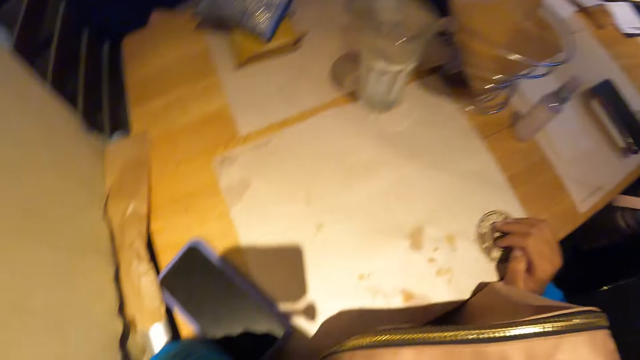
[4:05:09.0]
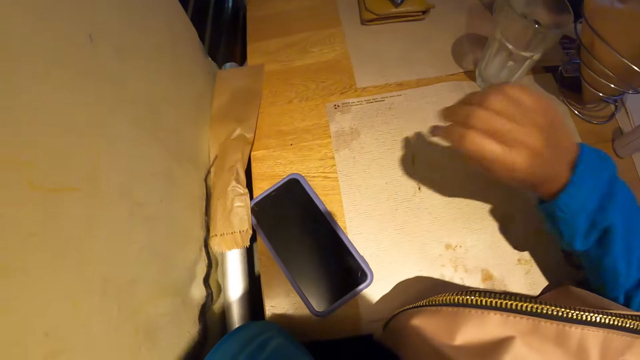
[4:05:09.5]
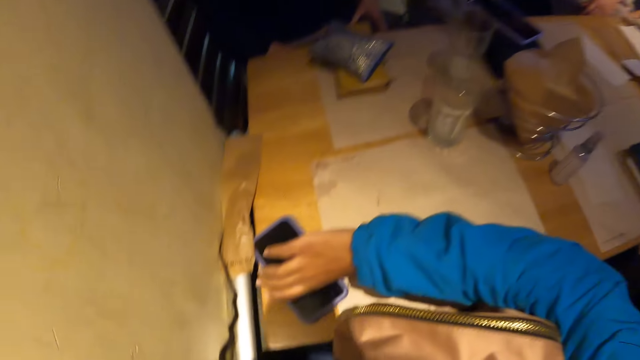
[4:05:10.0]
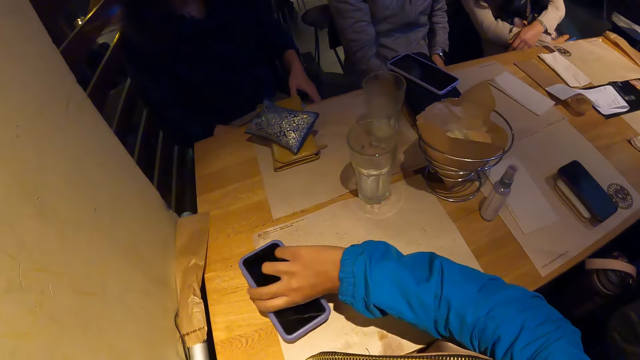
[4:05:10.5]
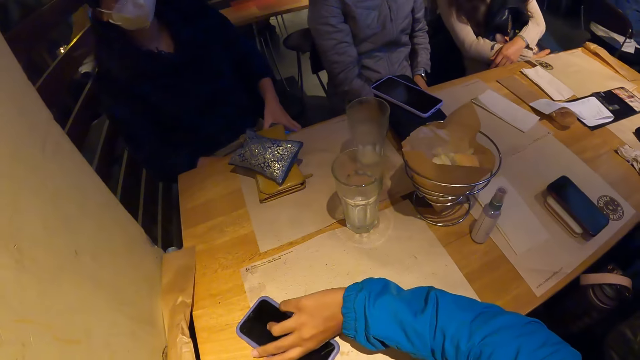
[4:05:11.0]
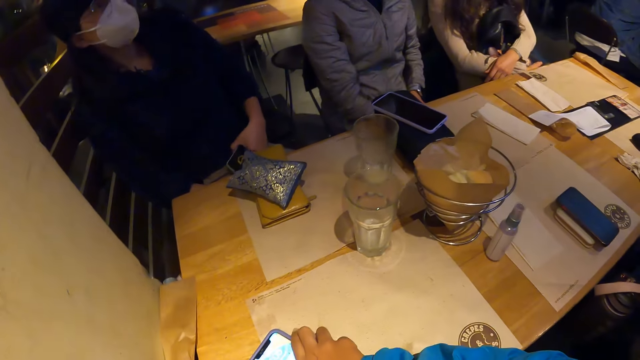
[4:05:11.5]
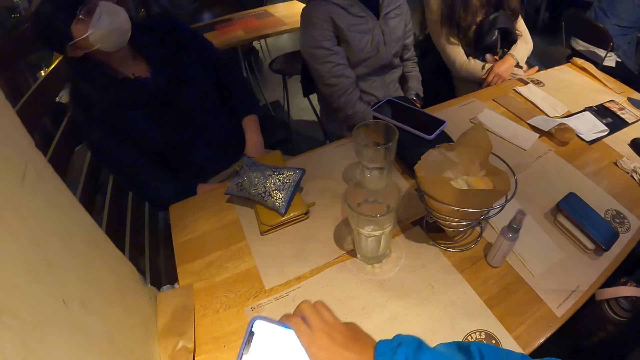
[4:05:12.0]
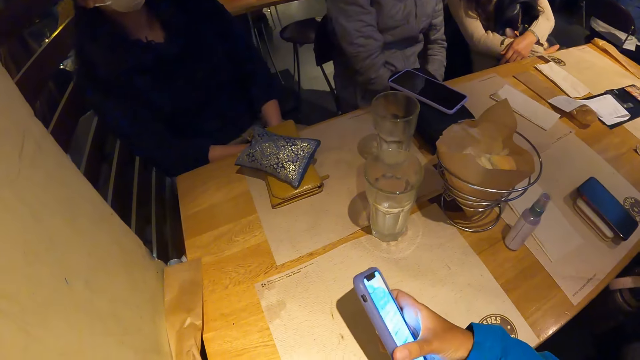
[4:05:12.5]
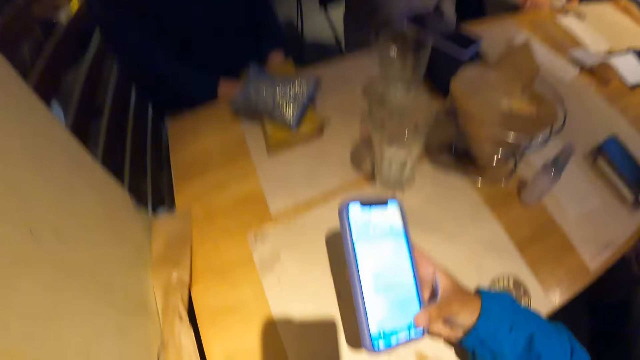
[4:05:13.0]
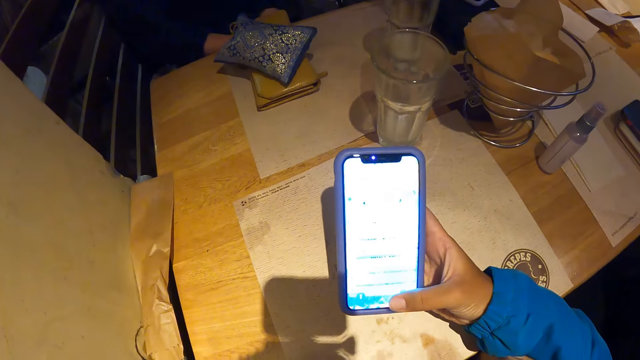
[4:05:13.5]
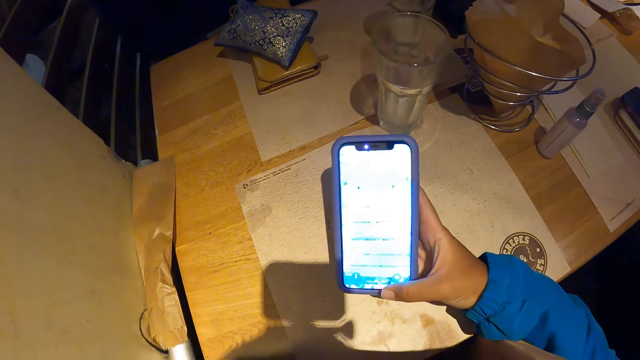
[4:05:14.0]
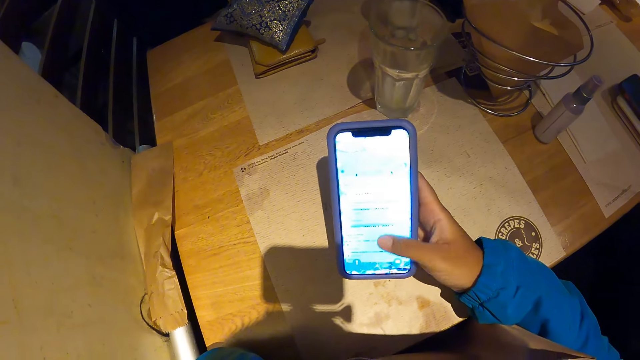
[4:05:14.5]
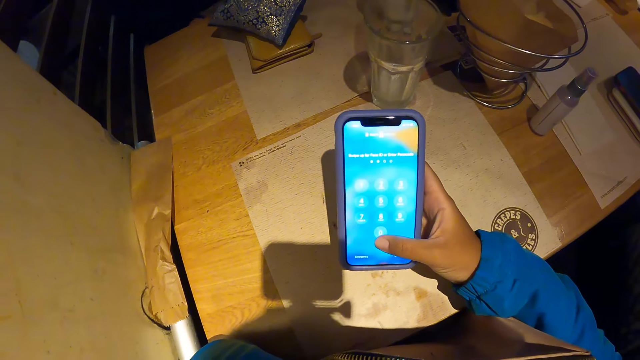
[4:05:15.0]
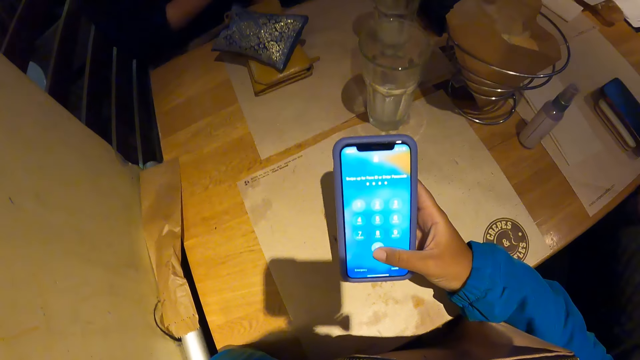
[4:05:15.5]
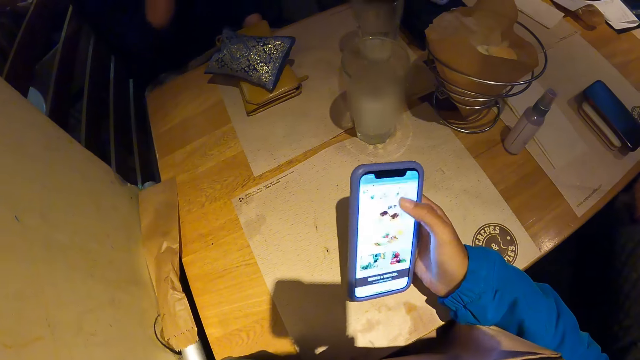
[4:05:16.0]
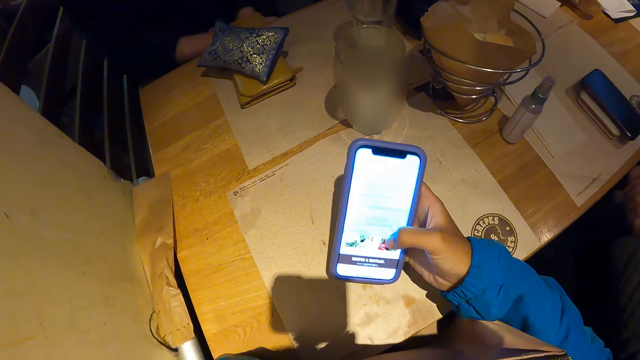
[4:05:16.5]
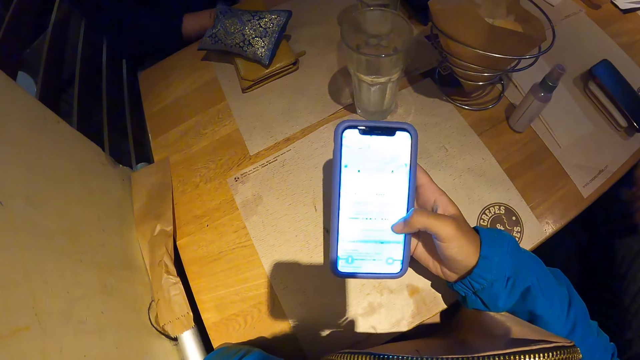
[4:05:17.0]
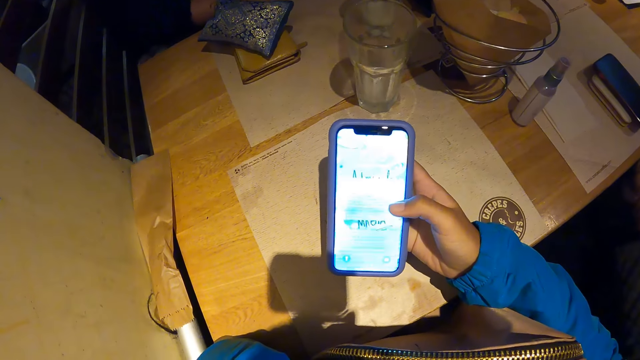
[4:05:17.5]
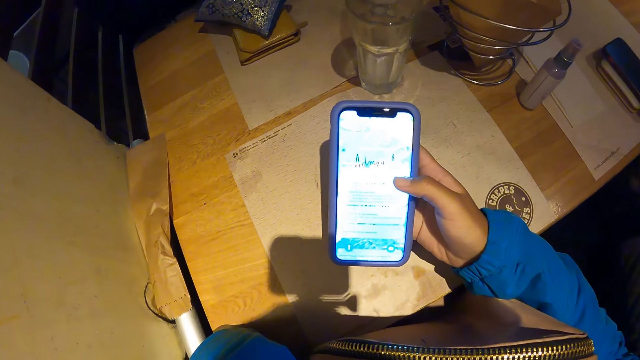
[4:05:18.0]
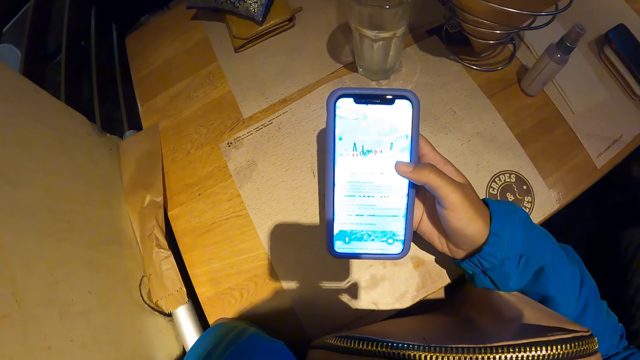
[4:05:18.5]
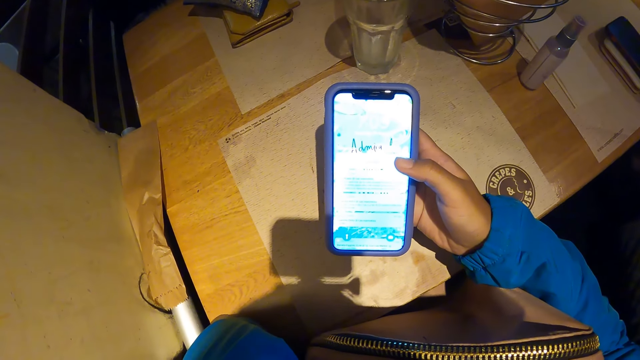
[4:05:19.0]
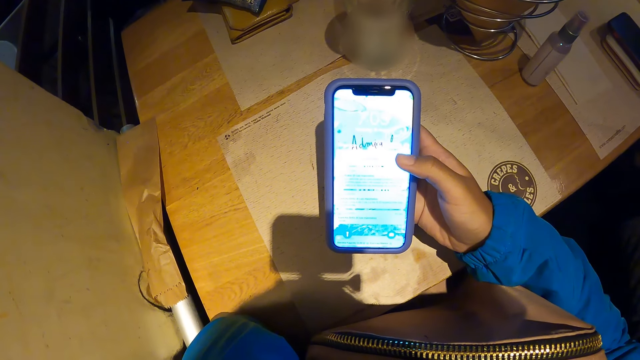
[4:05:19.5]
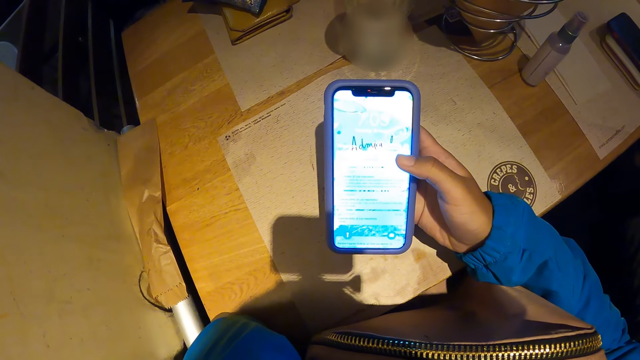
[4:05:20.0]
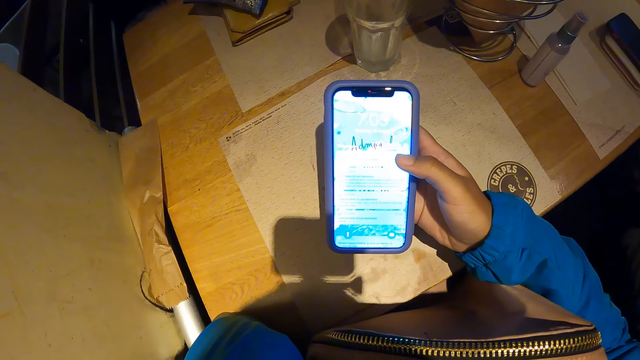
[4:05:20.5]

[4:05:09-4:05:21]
The camera wearer picks up a phone from the table with her right hand. She moves the phone on the table. A person puts the phone on the thigh. The camera wearer operates the phone with her right hand. The person moves the hand to the face and puts the hand on the other.

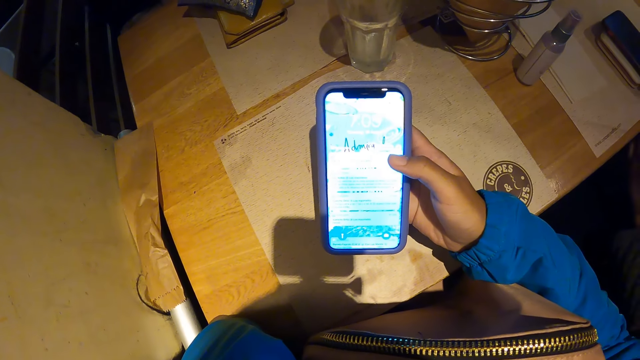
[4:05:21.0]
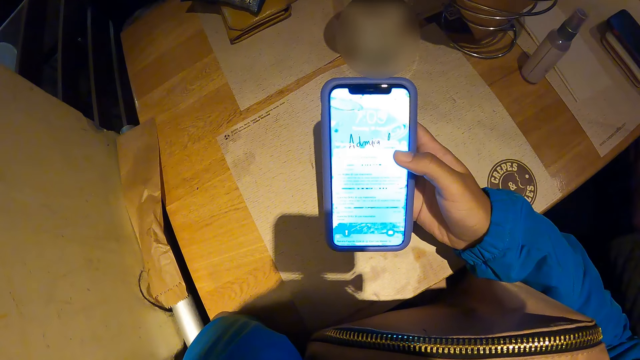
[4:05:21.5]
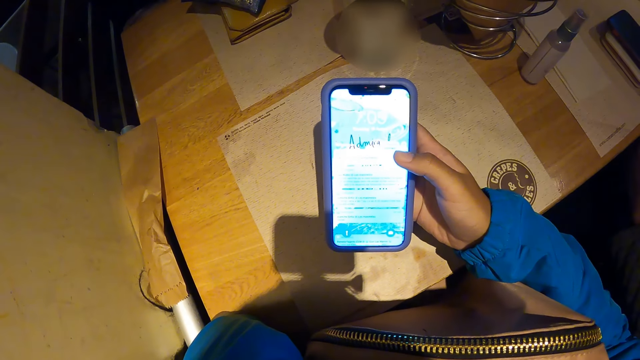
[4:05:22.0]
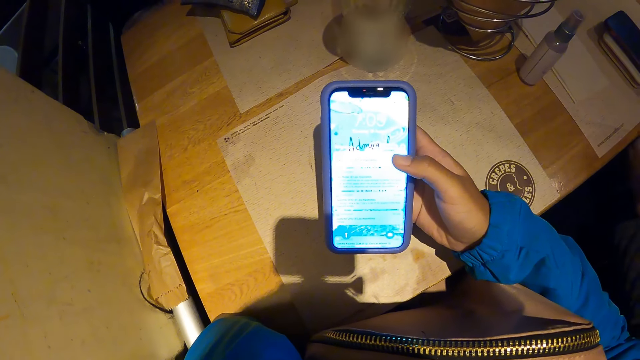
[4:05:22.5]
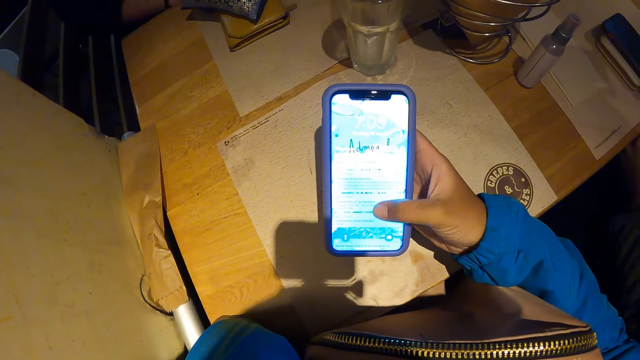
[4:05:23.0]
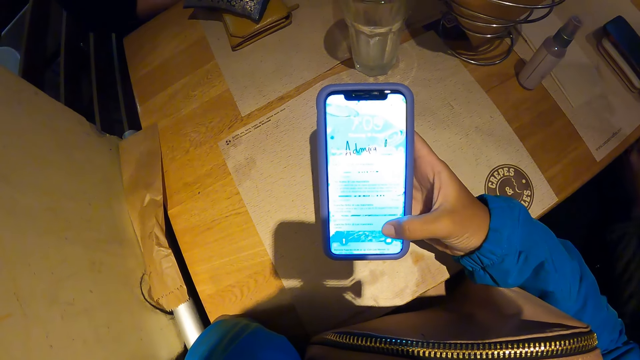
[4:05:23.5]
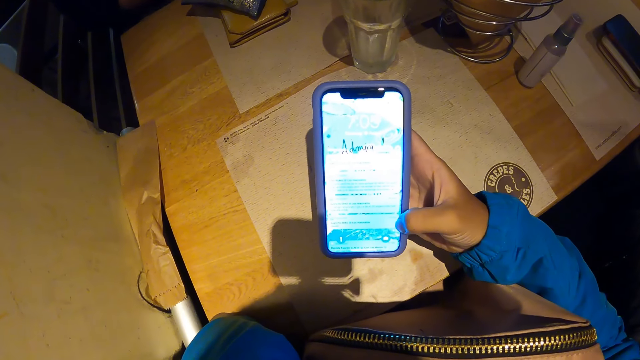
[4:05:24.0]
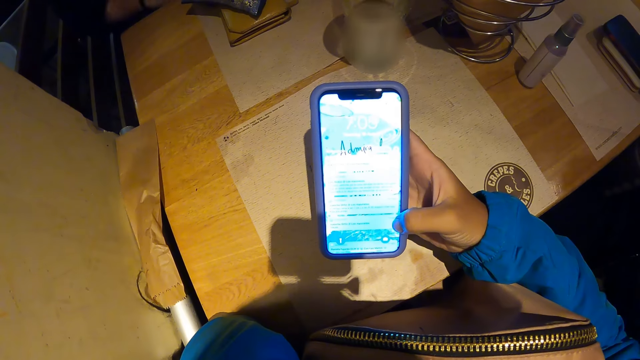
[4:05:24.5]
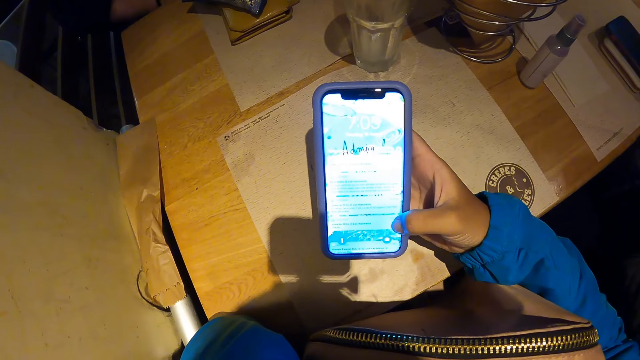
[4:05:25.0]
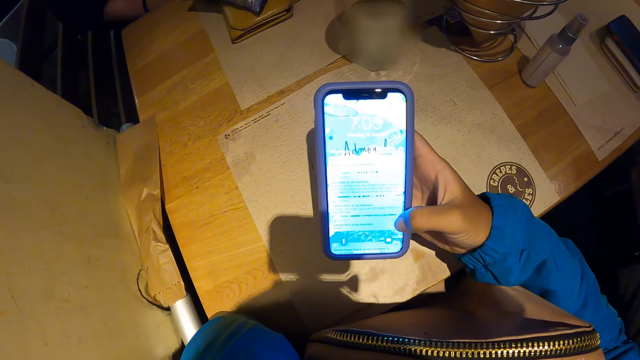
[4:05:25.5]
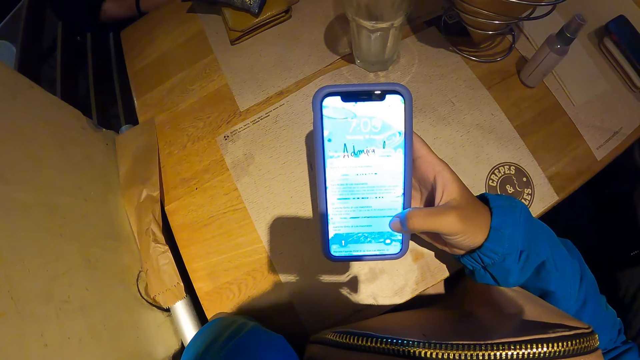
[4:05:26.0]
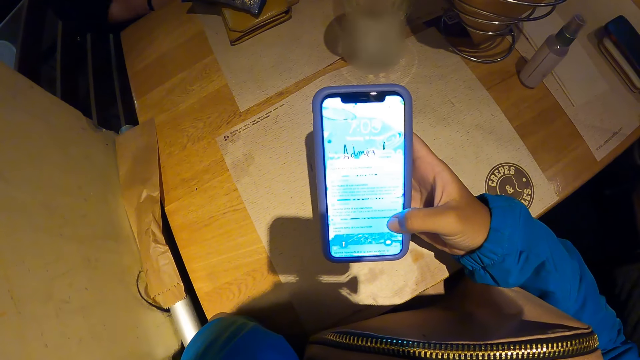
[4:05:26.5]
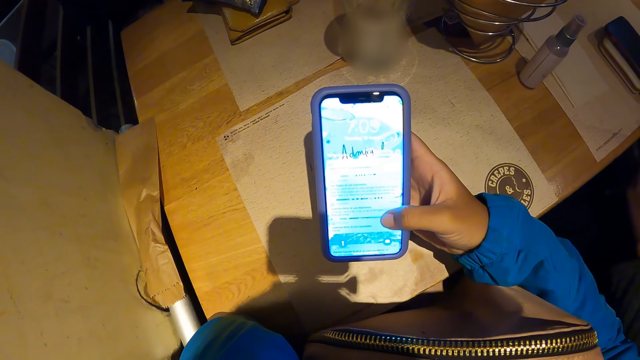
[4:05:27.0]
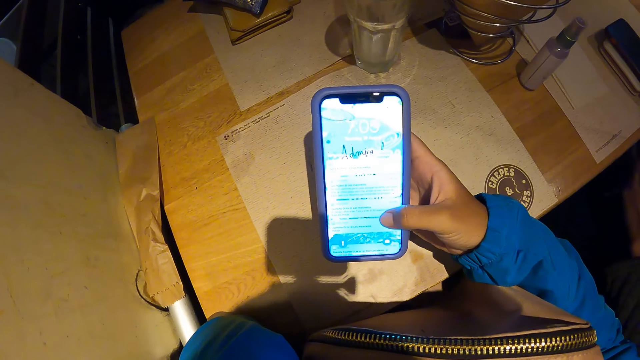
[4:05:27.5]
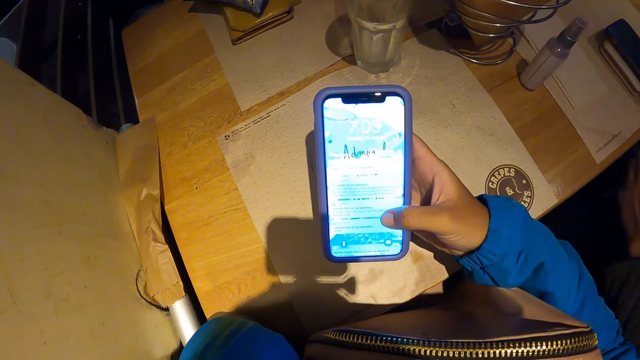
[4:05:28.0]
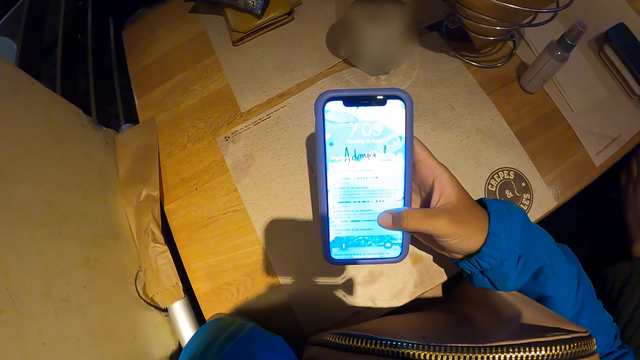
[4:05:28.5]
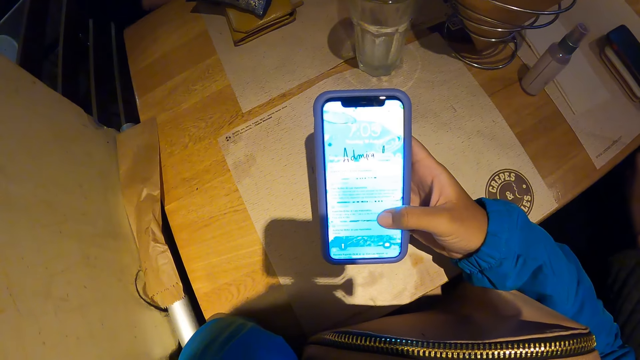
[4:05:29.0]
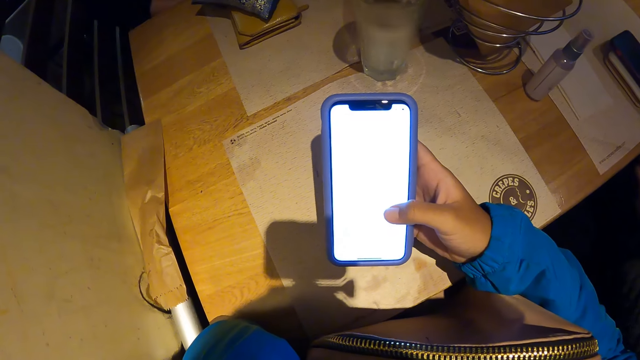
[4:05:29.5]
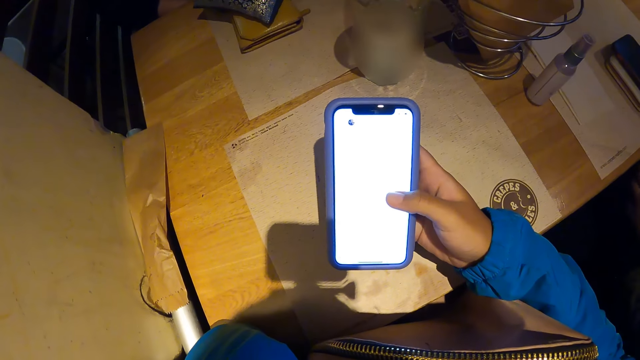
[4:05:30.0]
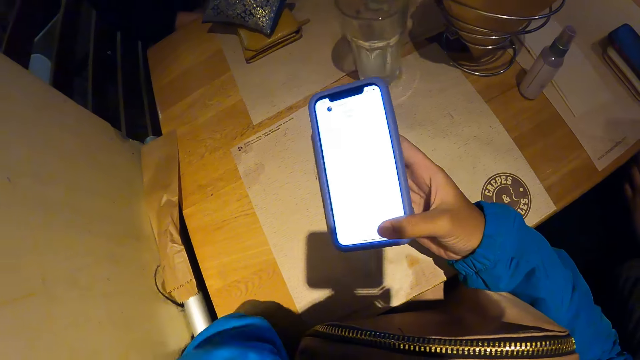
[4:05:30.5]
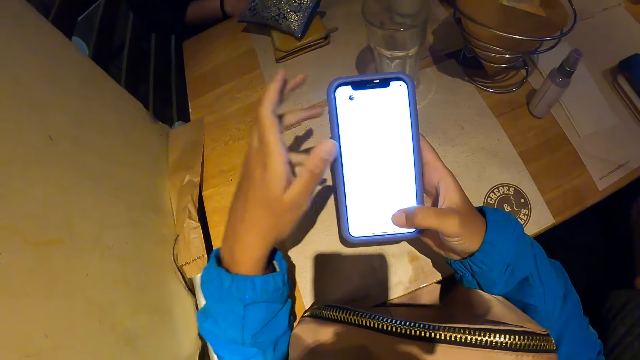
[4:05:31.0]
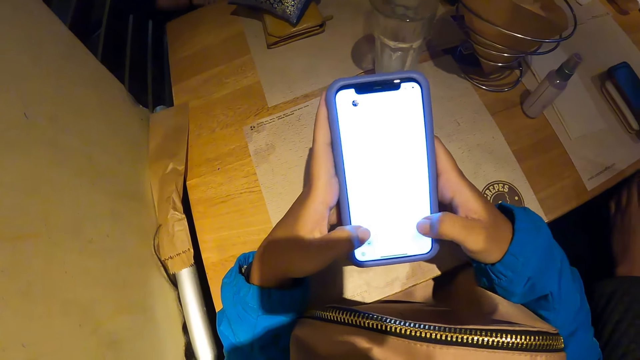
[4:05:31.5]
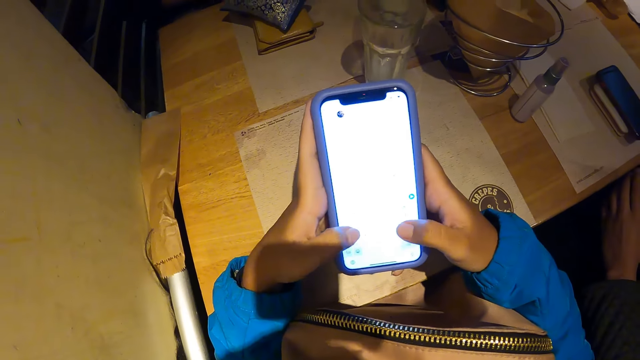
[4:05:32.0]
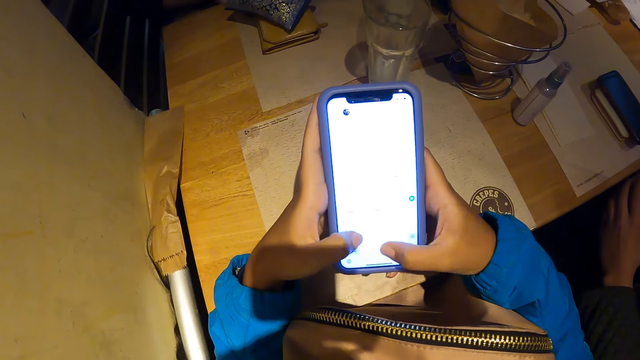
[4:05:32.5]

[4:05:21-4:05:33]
The camera wearer operates the phone with both hands. A person moves the hand on the thigh. The camera wearer holds the phone with both hands.
